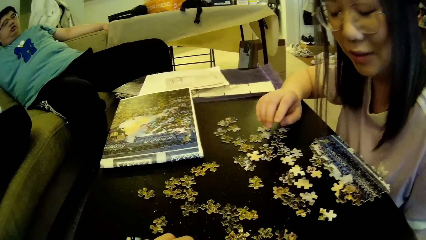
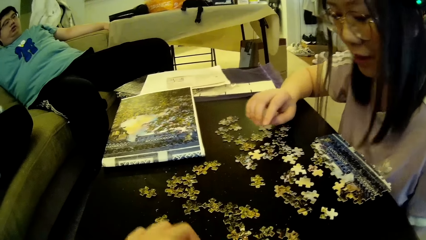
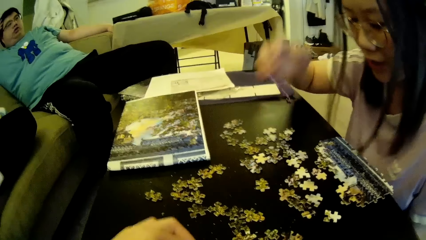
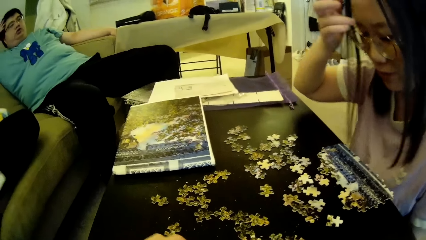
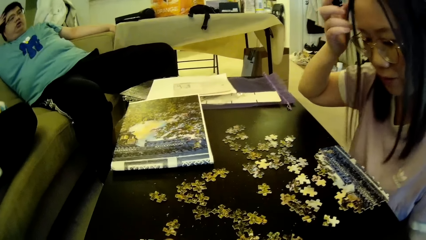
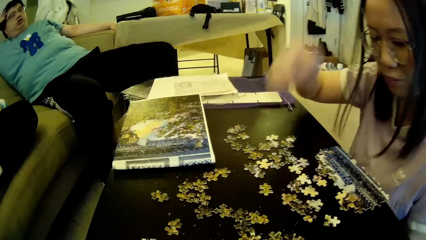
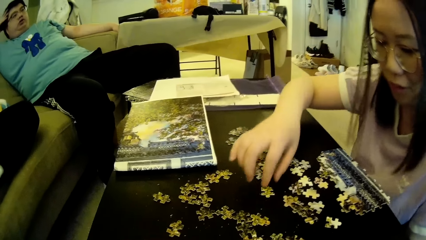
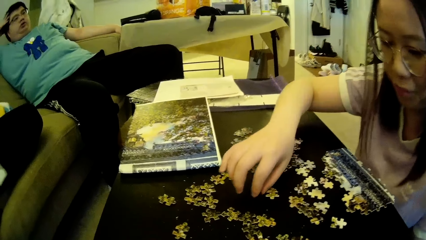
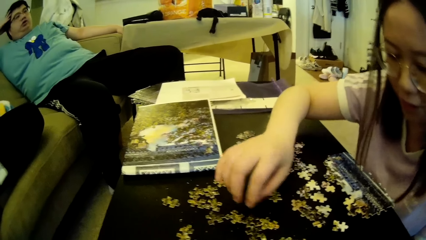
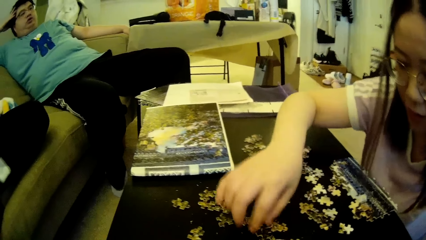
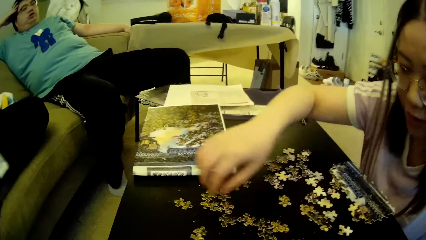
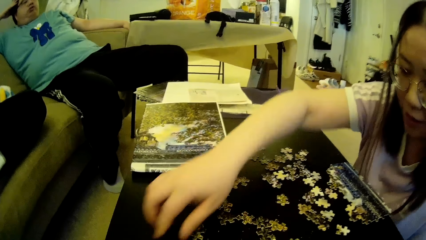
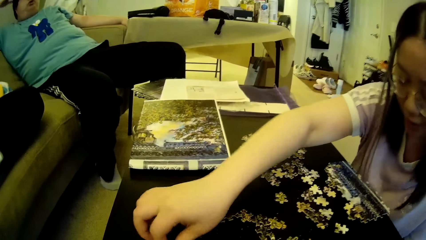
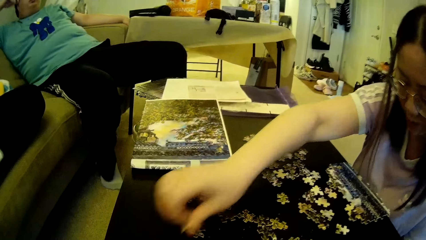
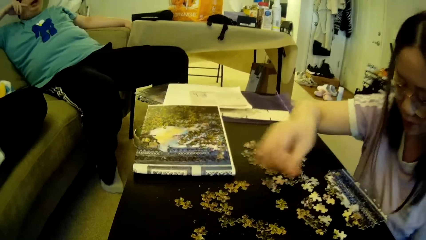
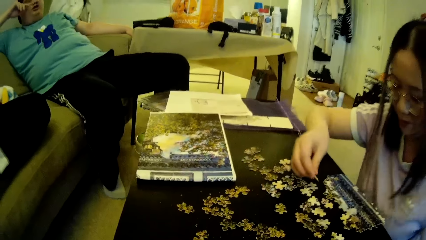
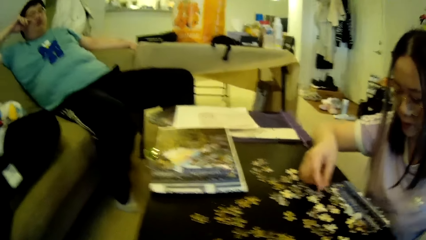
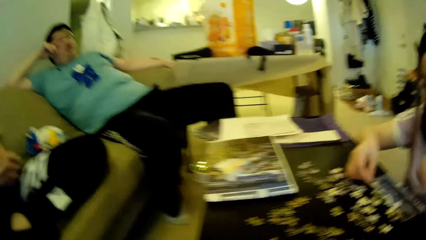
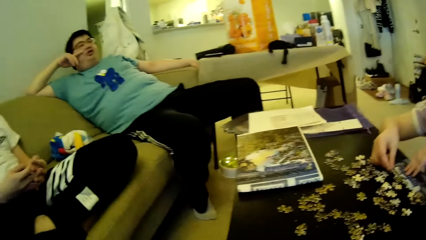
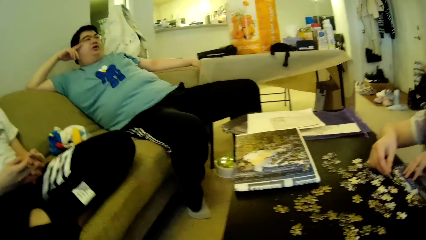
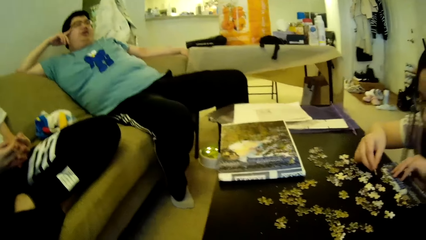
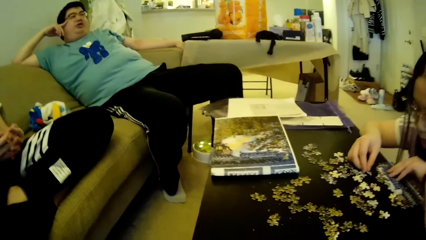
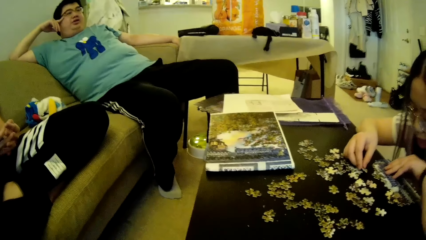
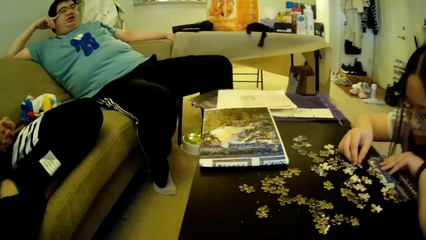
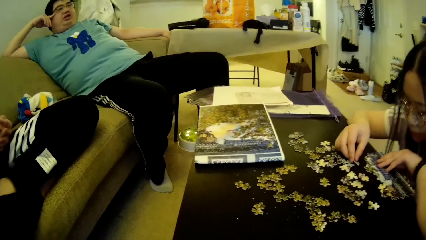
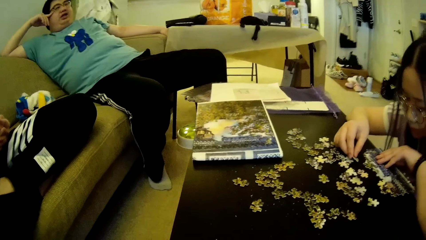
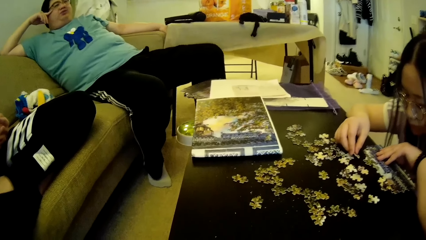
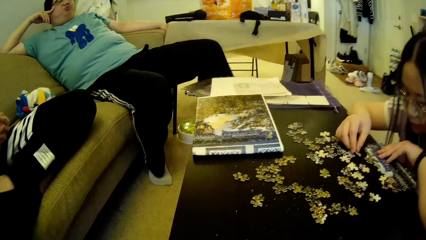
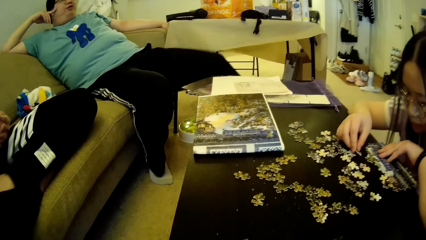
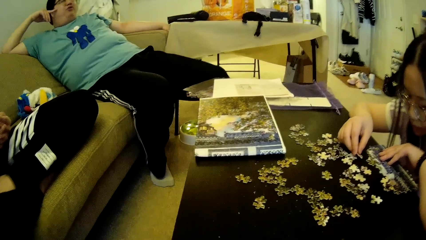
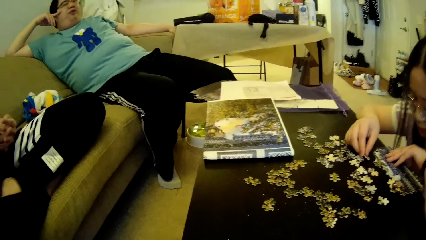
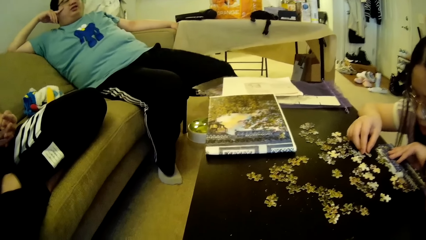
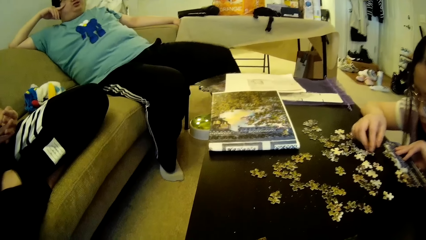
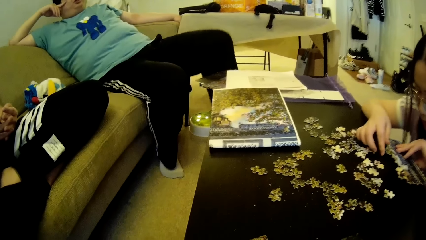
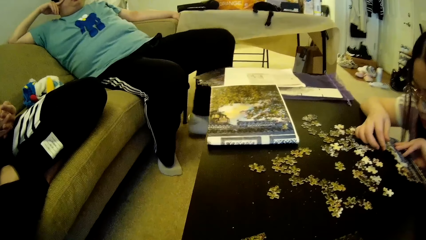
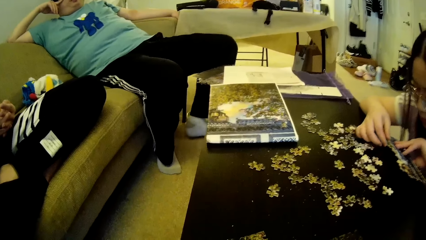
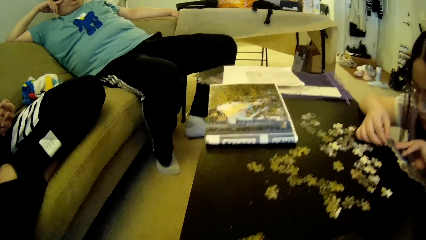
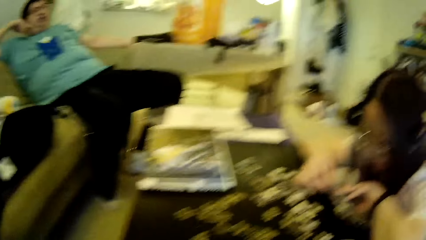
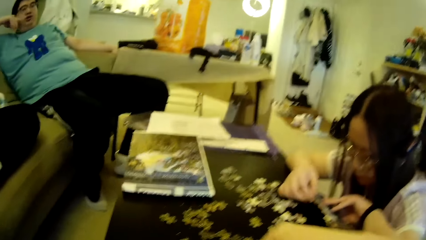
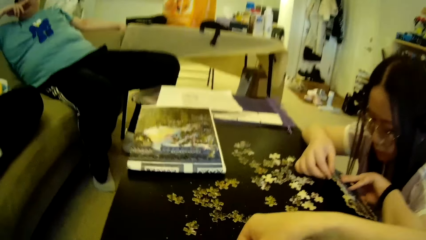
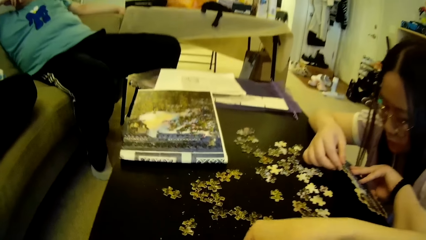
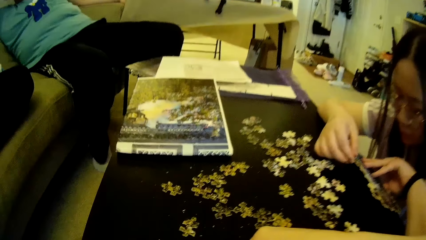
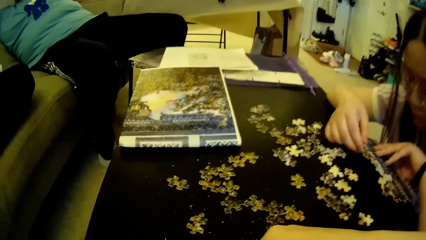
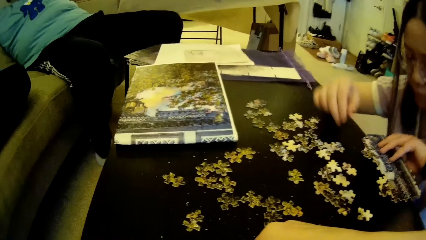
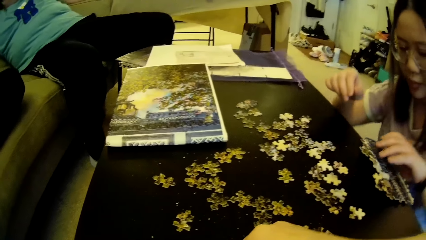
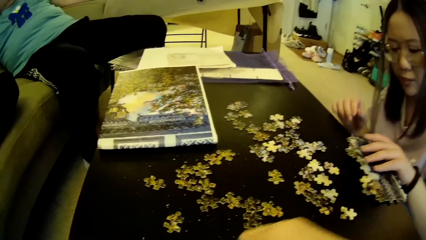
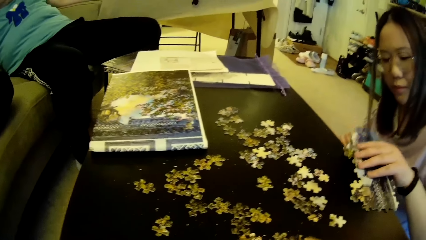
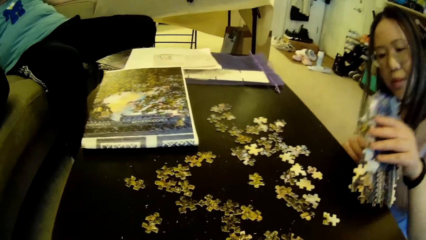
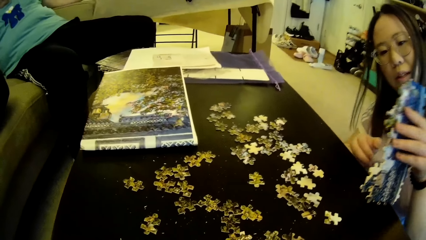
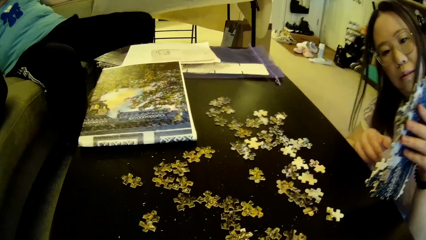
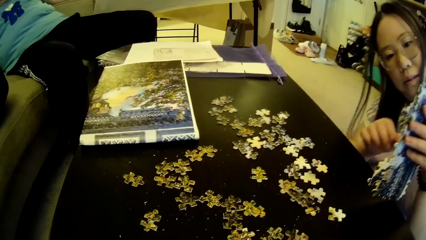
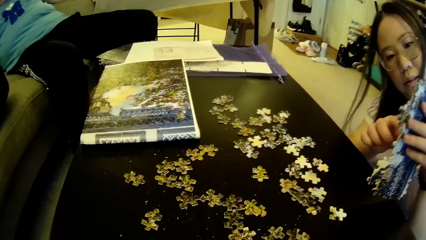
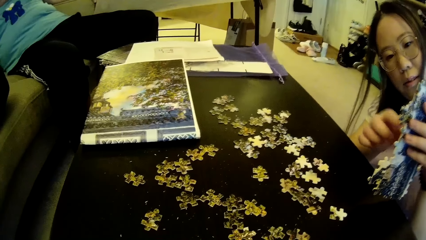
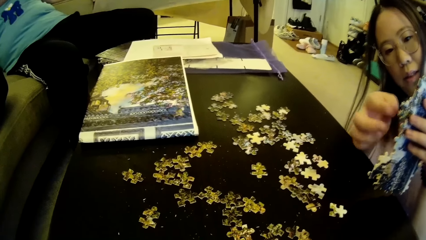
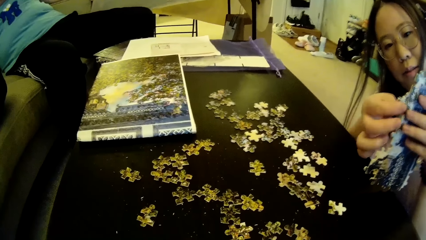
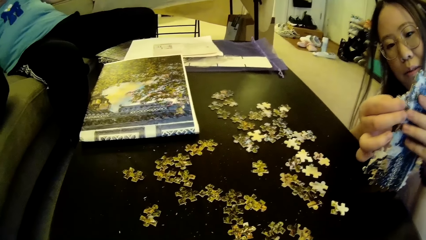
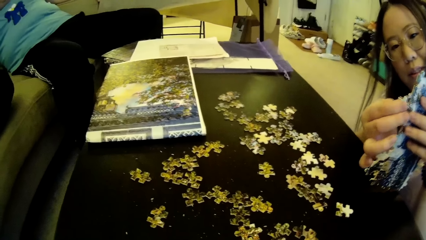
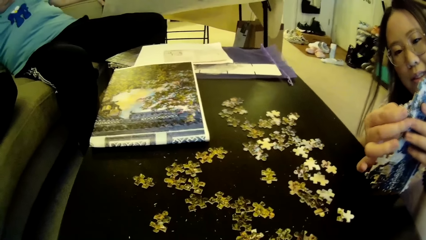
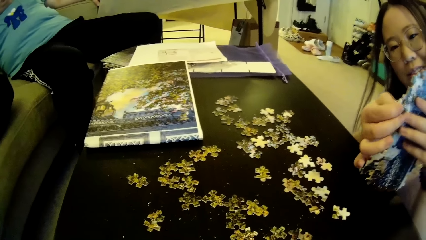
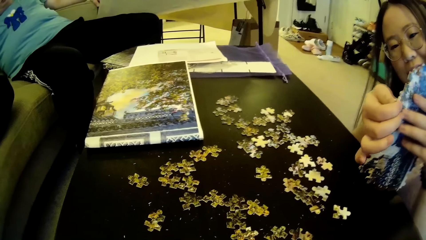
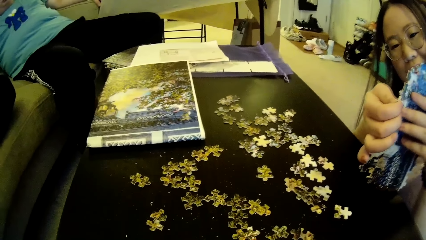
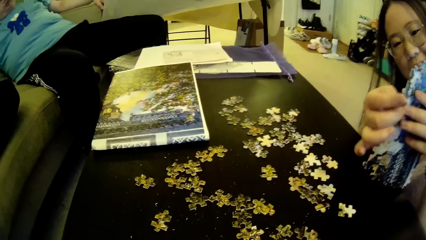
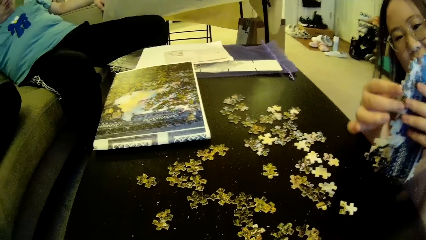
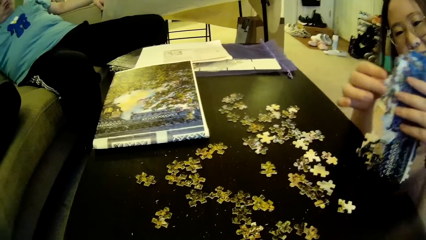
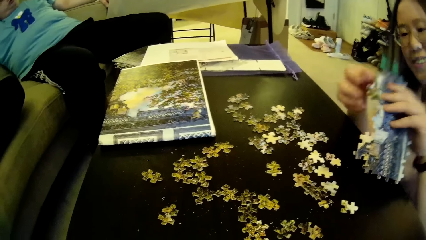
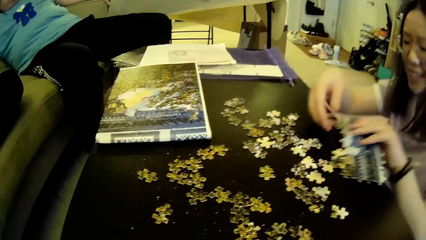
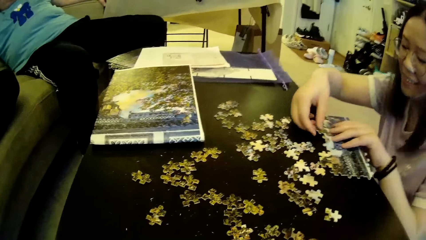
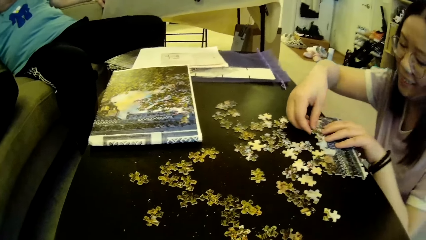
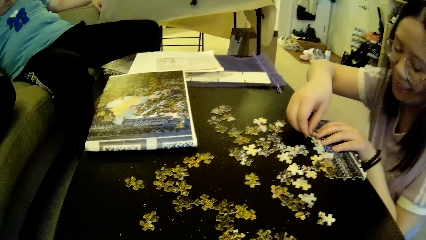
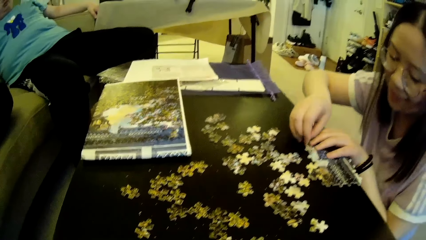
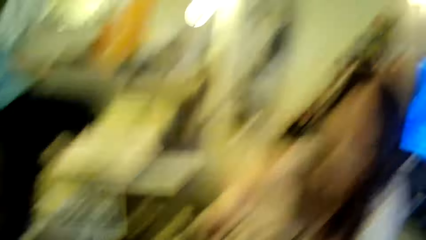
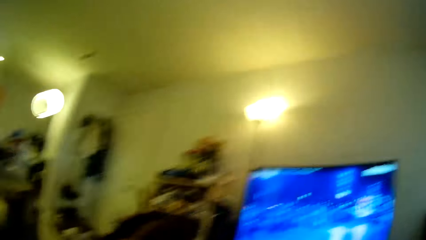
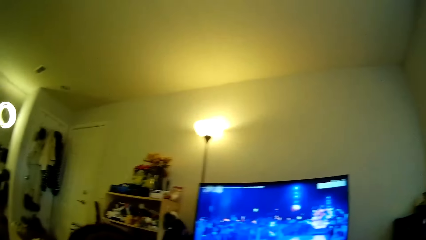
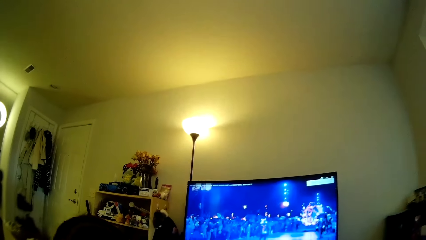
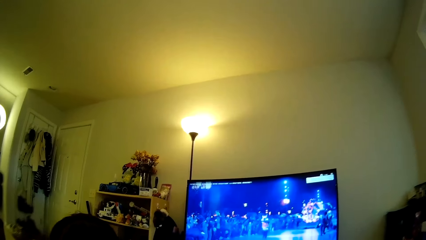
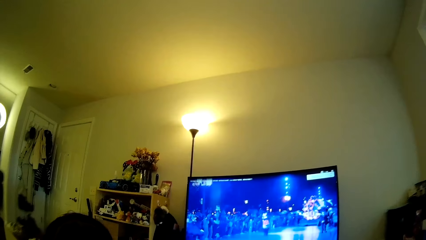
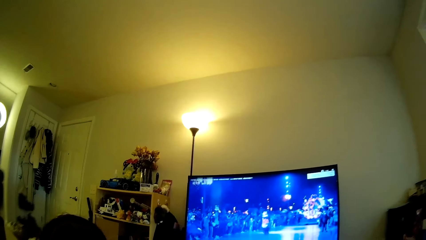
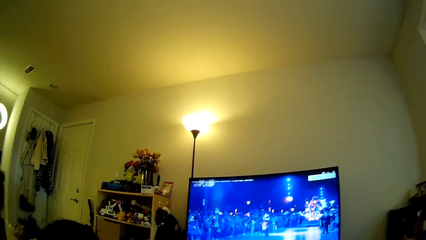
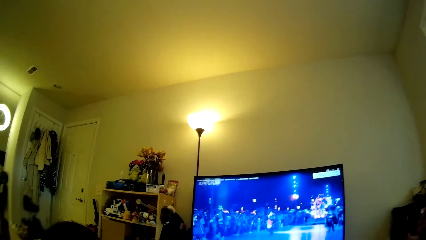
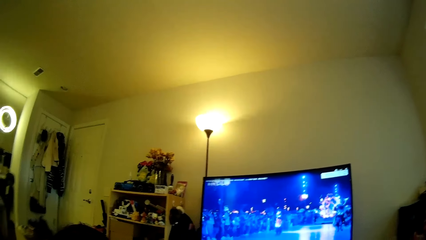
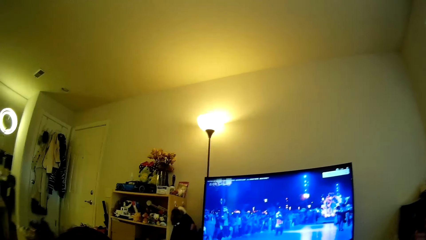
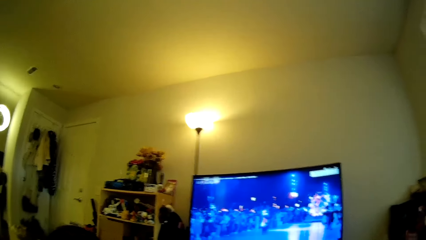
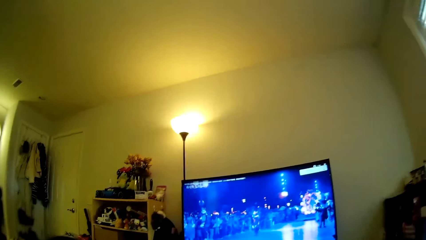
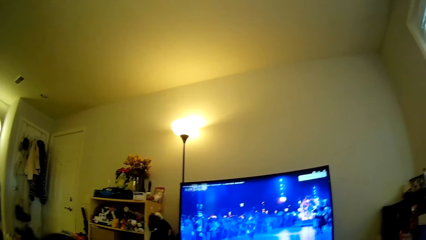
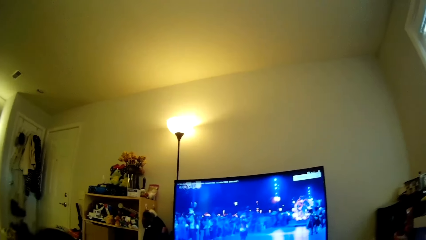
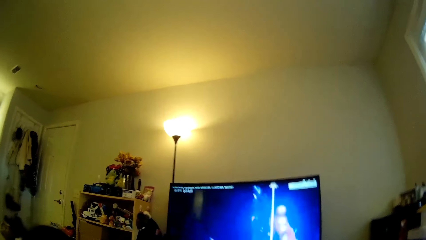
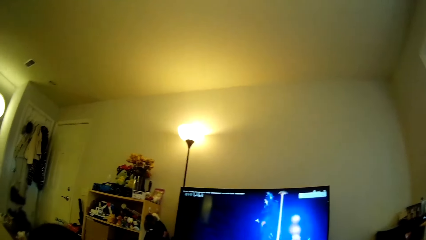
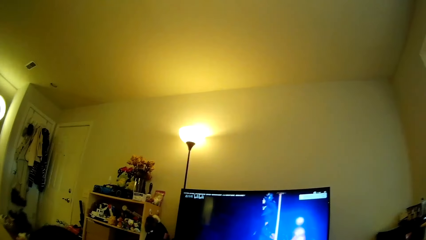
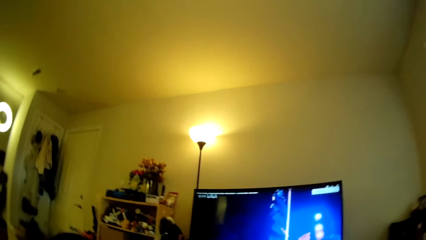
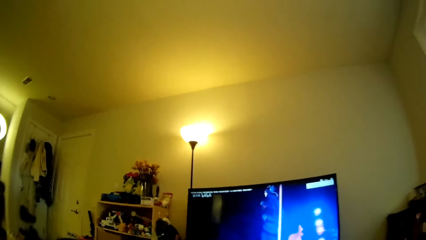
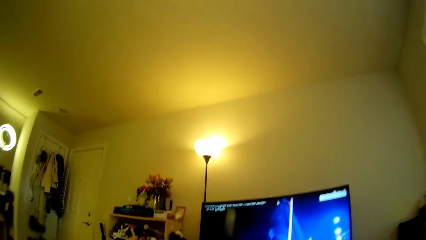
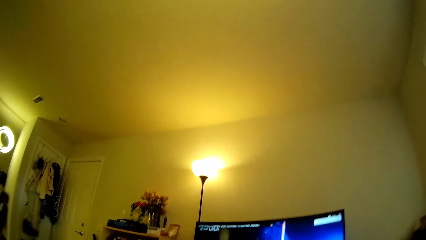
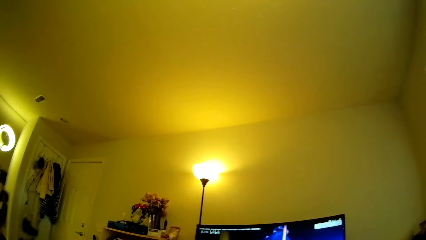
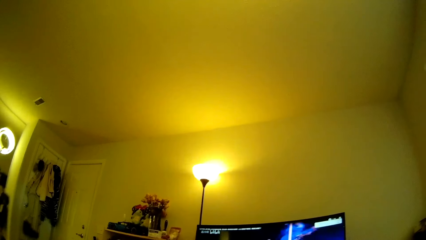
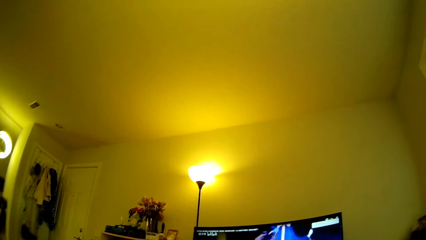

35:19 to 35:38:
A woman touches her hair. The woman moves the model pieces. The woman adjusts the puzzle pieces on the table. The woman fixes the model piece. A man looks at the computer. The camera wearer looks around. They move the hand. The woman lifts a puzzle pattern on the table. The woman looks at the model pieces. The woman adjusts the puzzle pattern. The camera wearer looks around. They look towards the television. They look at the computer.
